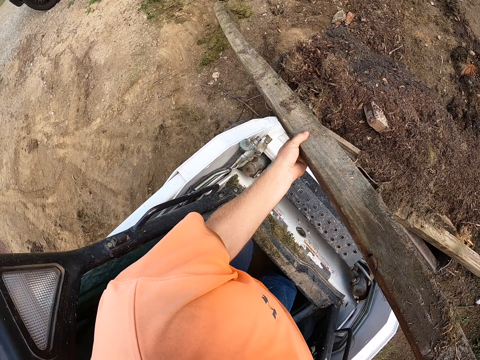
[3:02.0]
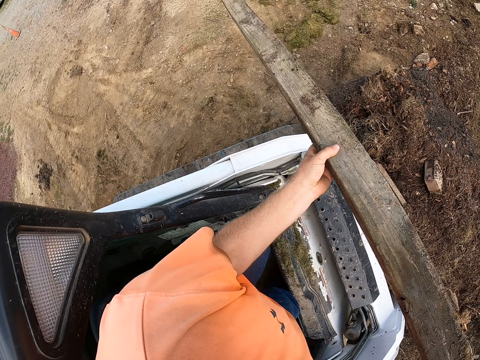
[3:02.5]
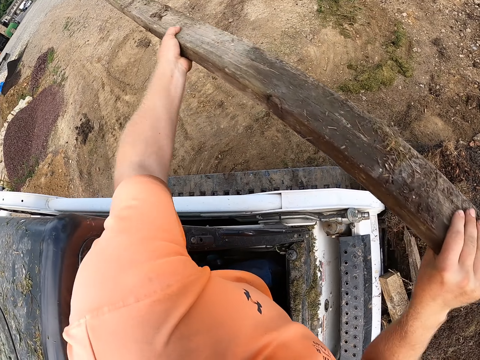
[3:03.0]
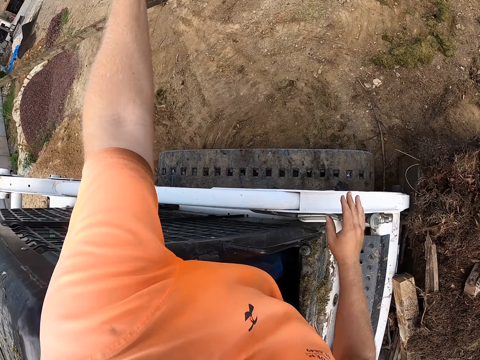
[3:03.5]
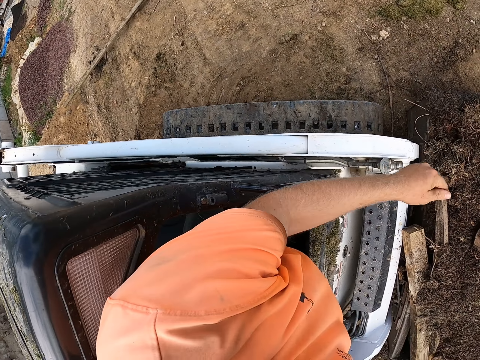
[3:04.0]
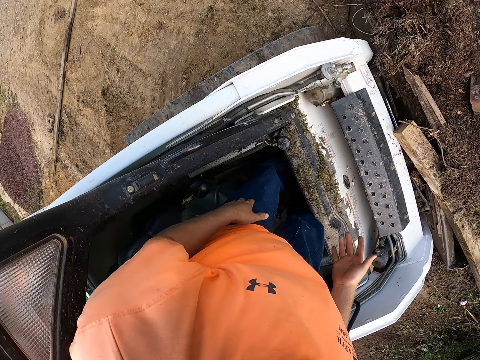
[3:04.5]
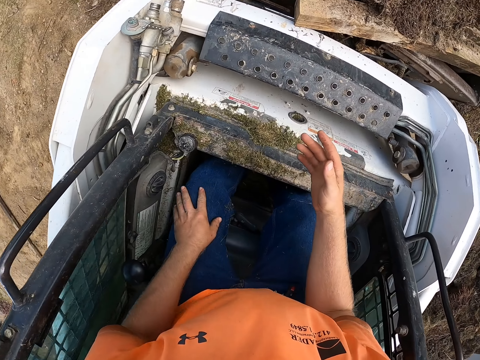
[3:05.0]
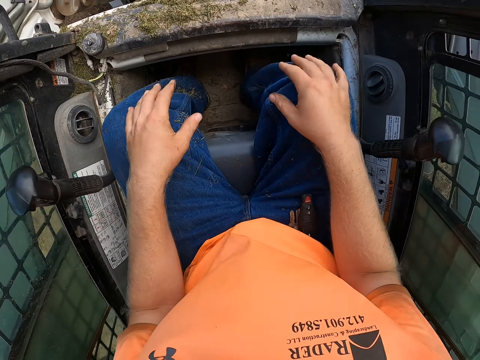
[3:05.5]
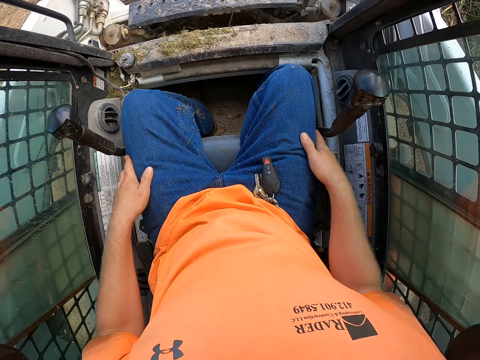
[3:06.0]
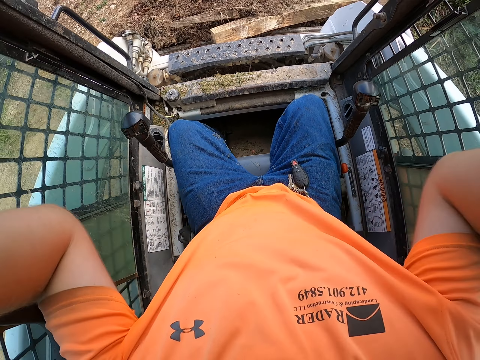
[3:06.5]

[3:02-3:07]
The camera wearer throws the plank on the ground with his hands. He sits on the excavator seat and wipes his hands on the jeans.

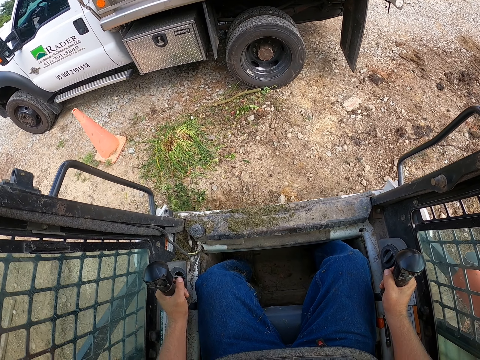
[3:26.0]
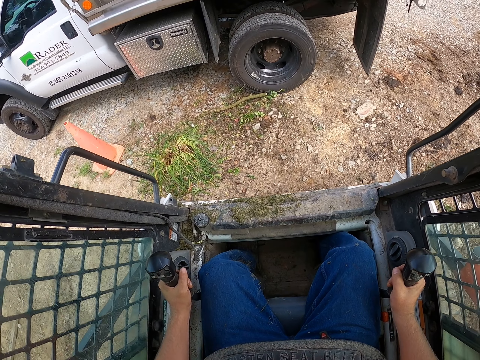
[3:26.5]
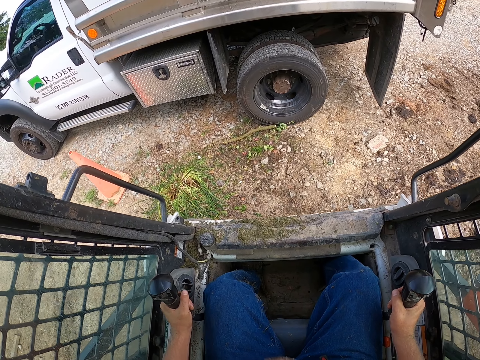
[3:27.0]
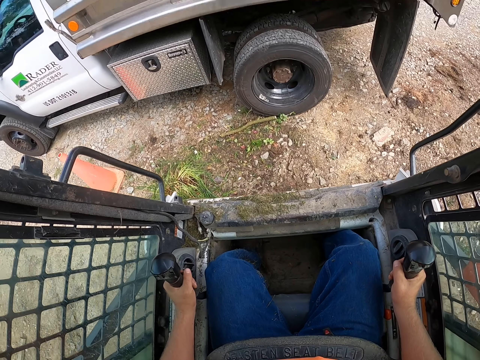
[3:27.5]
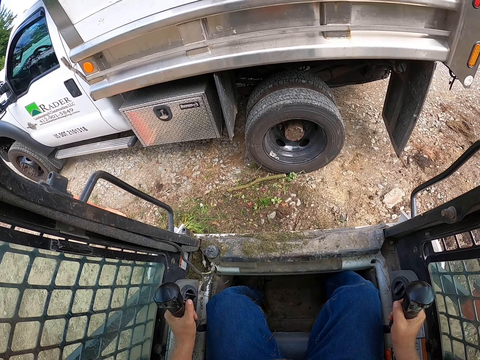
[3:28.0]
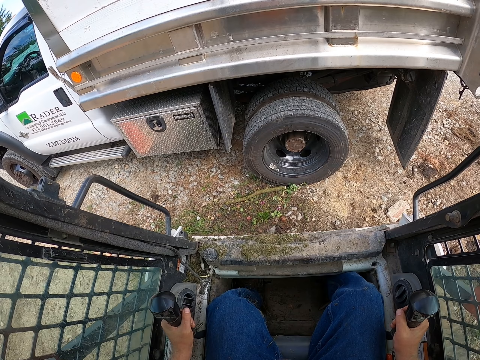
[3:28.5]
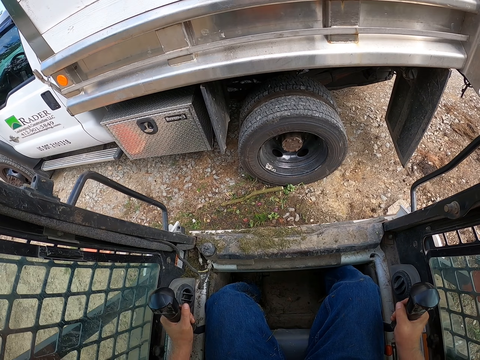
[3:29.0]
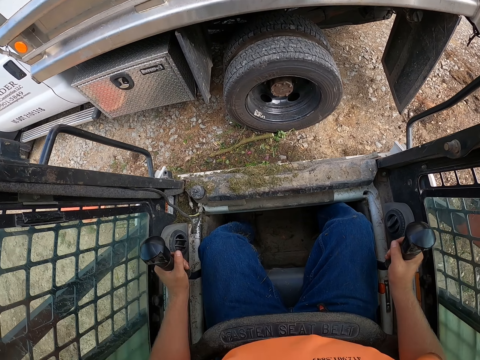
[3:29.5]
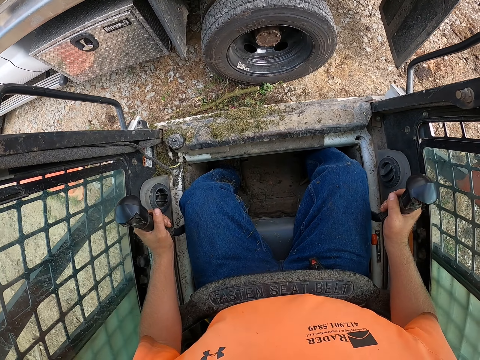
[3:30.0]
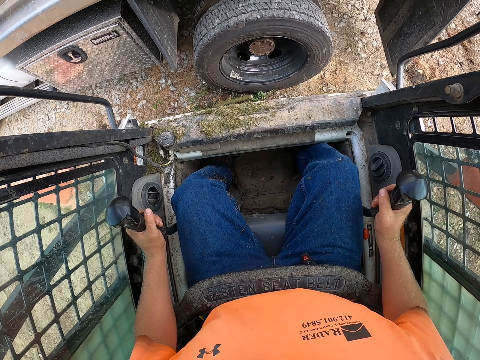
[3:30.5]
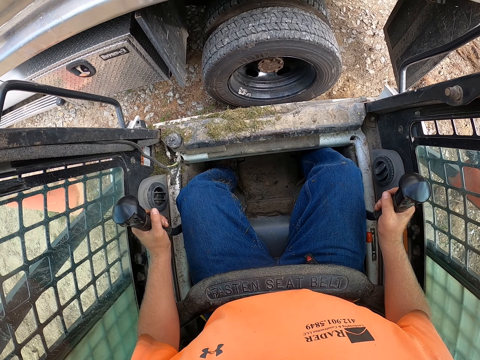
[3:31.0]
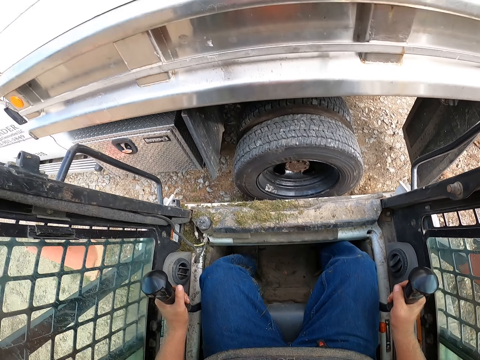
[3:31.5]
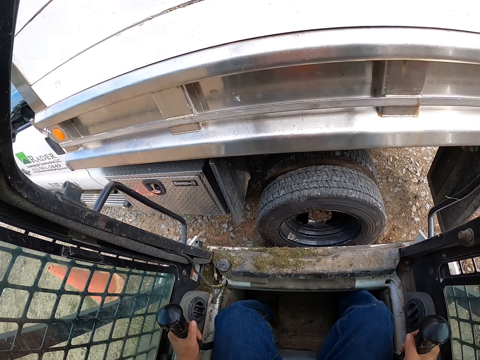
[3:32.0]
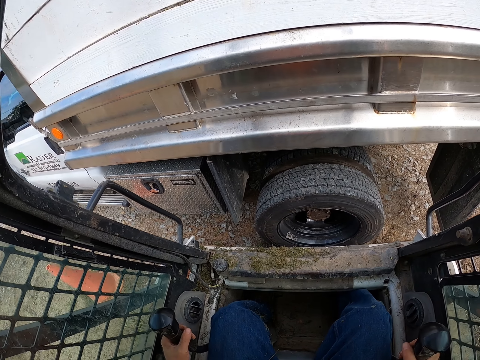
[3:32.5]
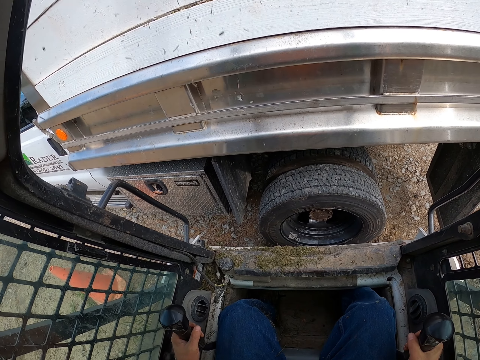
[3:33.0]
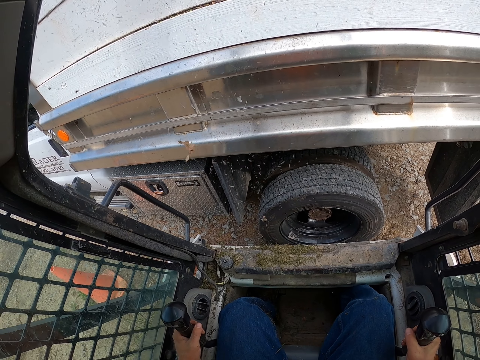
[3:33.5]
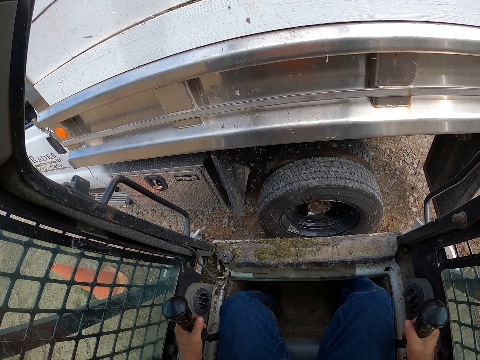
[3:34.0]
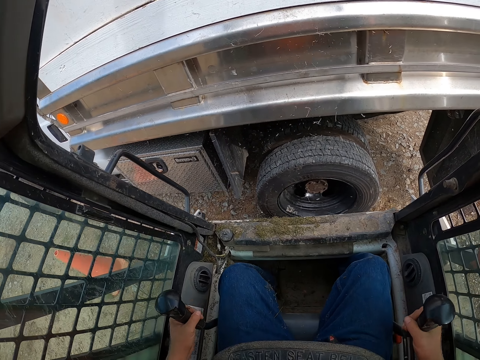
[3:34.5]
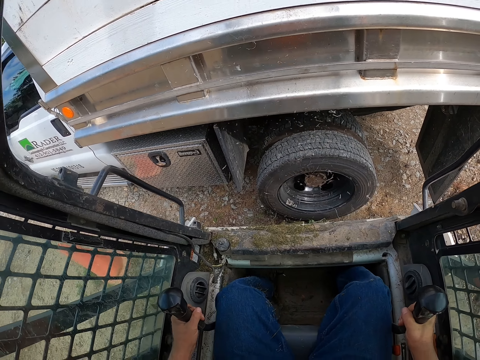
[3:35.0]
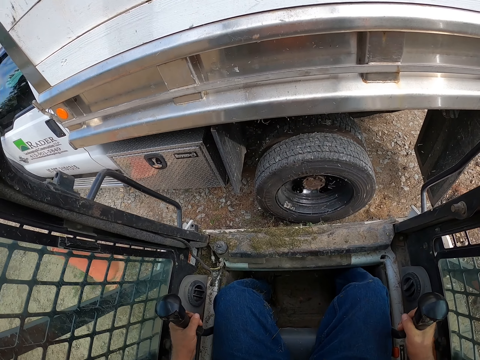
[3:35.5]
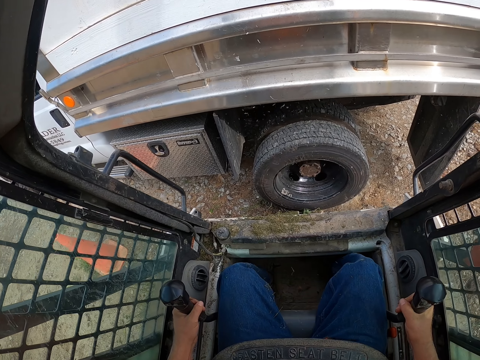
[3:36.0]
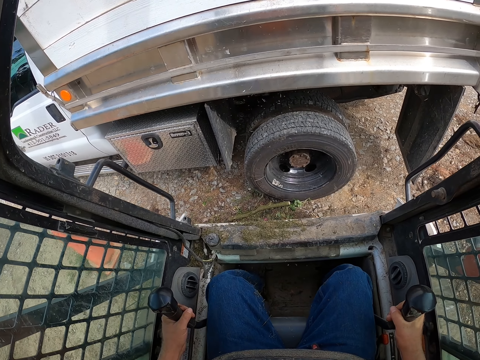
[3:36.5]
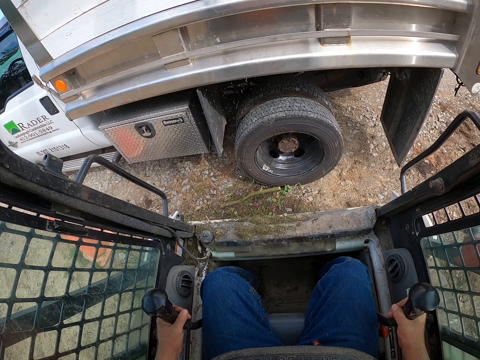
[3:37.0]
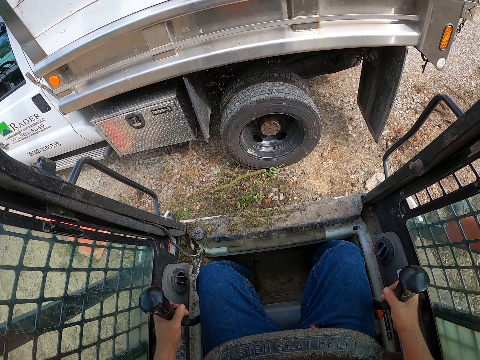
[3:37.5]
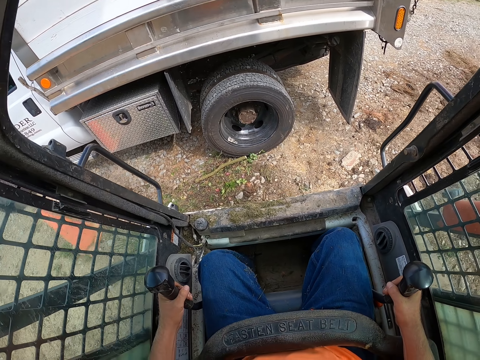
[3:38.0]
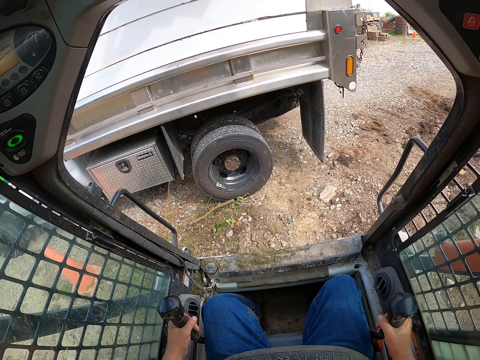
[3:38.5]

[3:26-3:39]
The camera wearer pours the mulch in the scooper into the truck. He drives the mulching tractor with the levers in his hands.

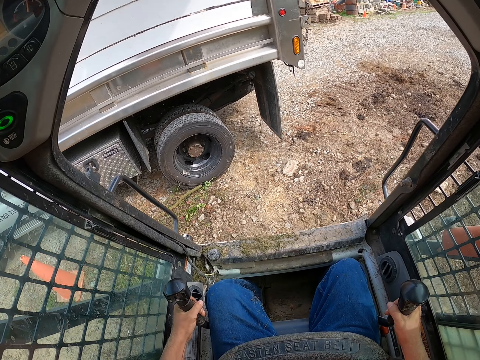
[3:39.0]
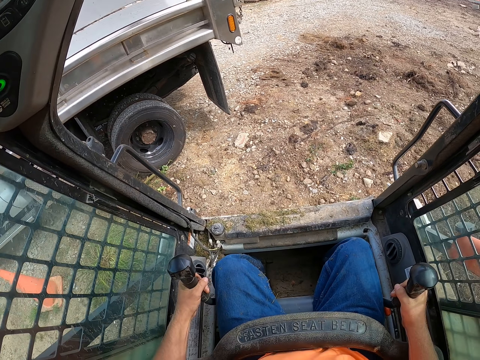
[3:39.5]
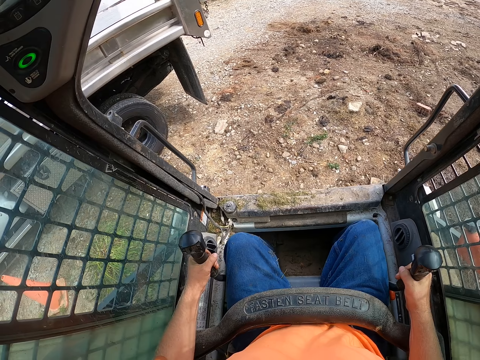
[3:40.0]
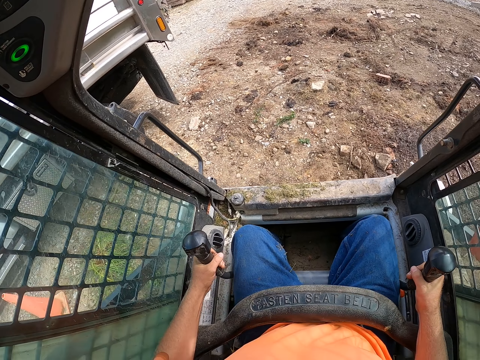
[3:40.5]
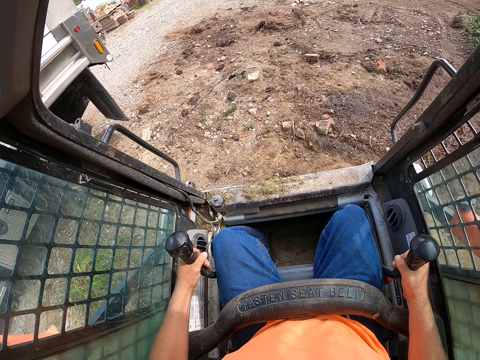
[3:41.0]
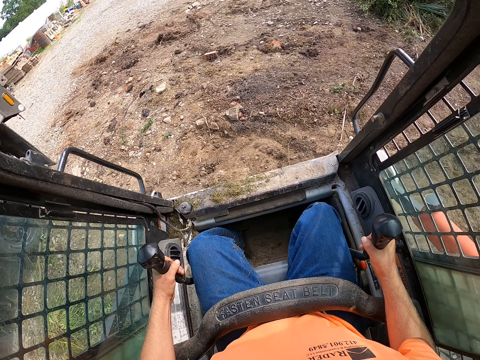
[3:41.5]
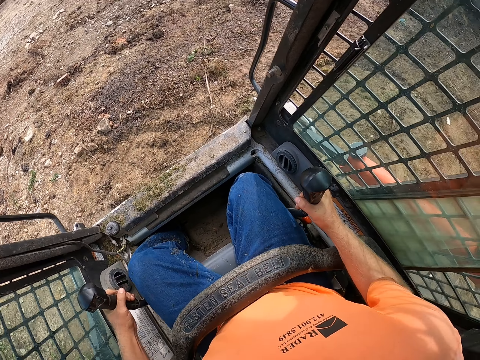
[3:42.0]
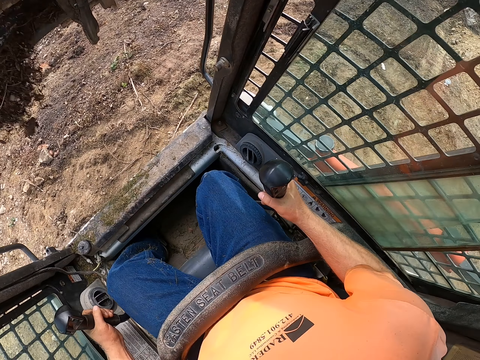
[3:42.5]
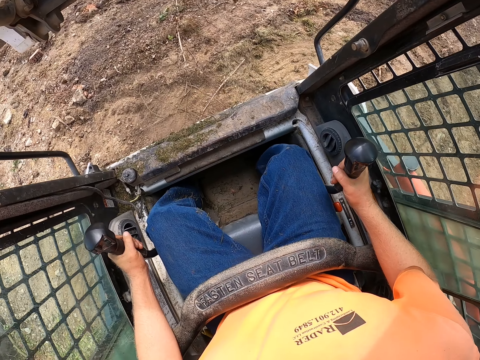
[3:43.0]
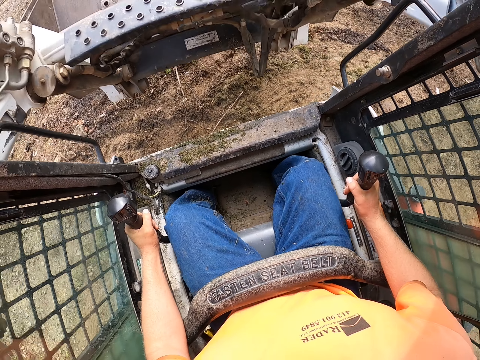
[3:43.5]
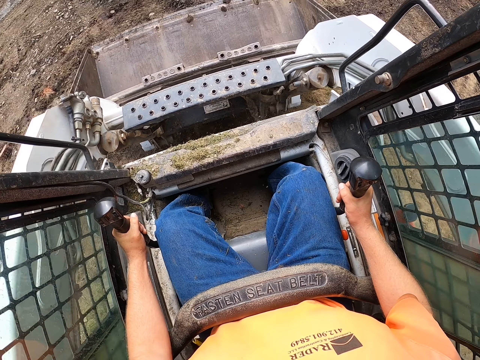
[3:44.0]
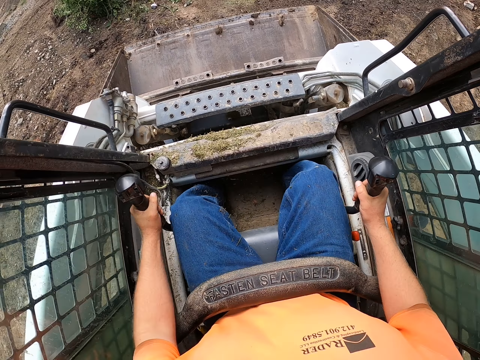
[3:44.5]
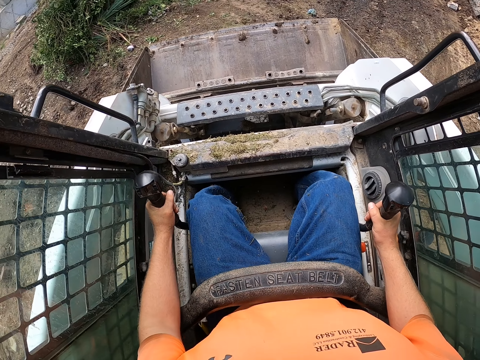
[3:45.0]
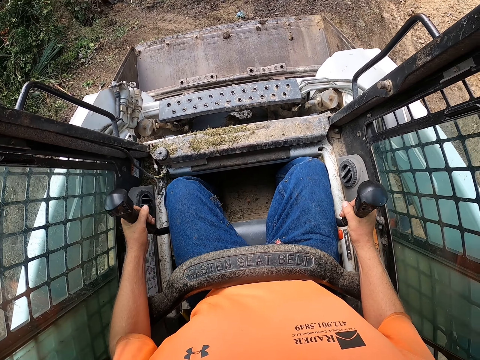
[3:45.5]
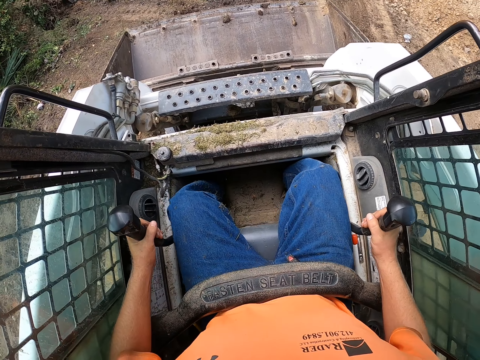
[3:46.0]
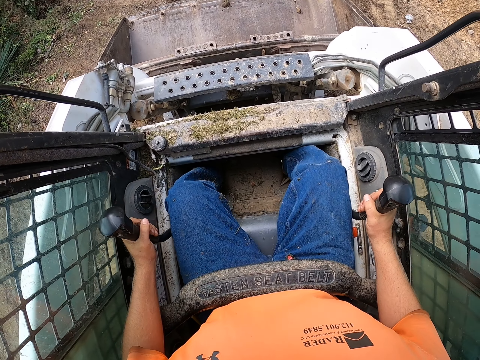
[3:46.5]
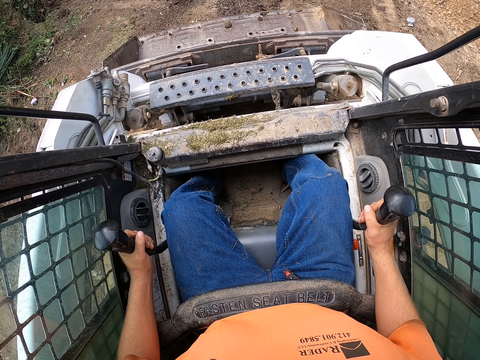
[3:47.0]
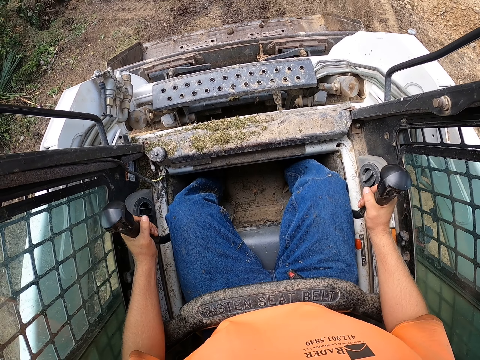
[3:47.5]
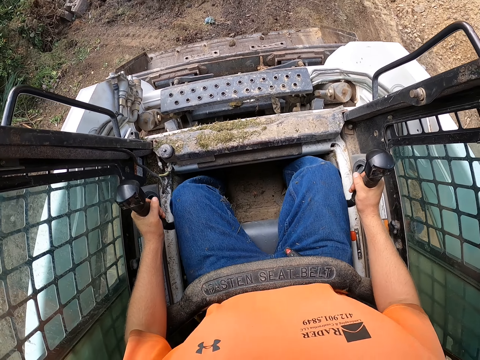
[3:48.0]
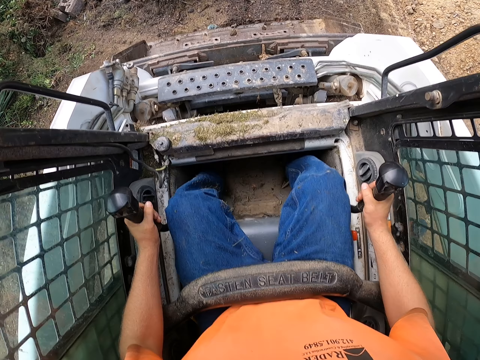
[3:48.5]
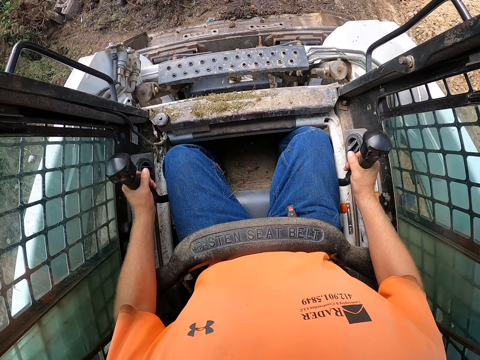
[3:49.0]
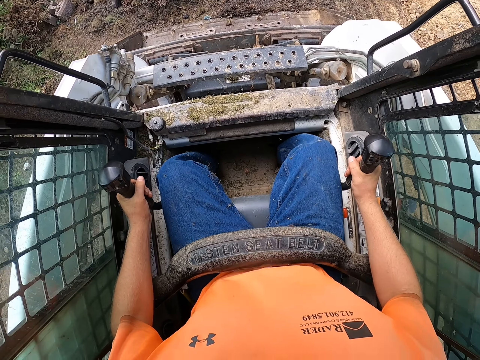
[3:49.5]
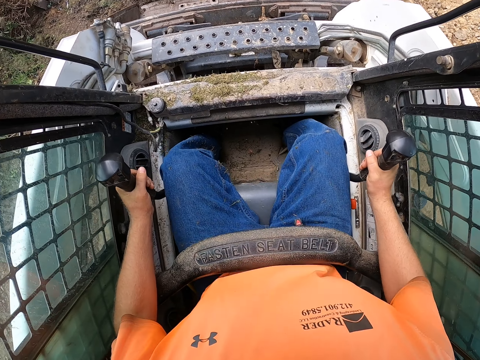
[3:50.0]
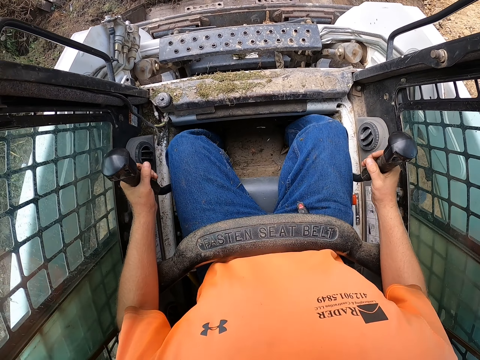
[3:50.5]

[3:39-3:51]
The camera wearer scoops mulch on the ground with the scooper of the tractor.
